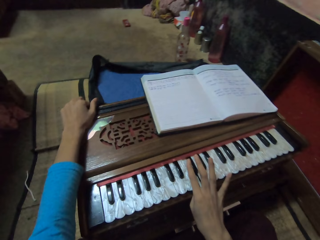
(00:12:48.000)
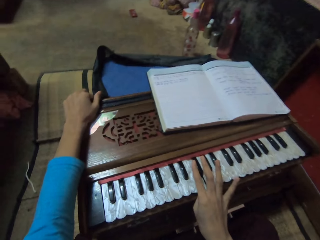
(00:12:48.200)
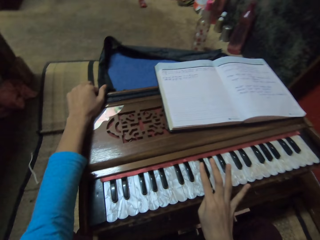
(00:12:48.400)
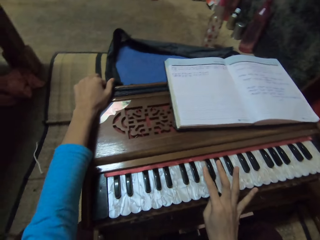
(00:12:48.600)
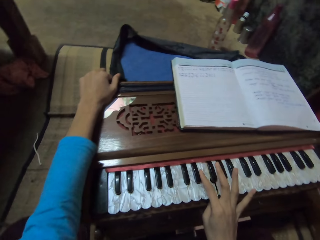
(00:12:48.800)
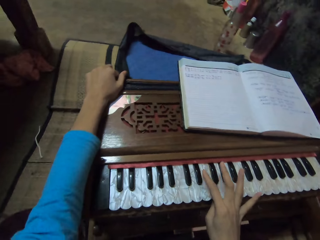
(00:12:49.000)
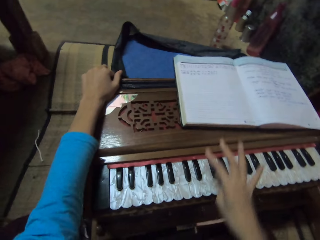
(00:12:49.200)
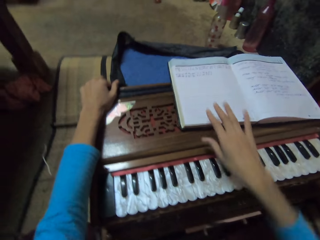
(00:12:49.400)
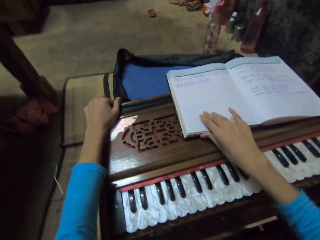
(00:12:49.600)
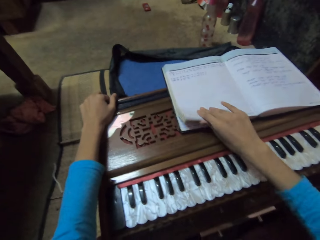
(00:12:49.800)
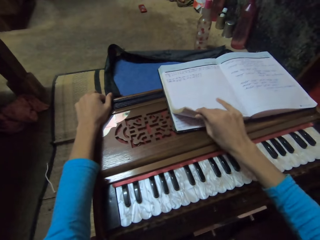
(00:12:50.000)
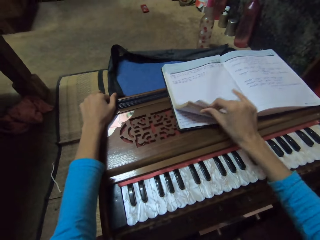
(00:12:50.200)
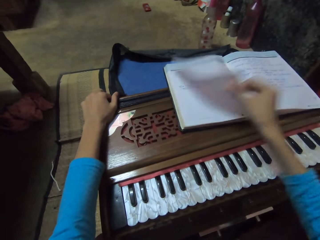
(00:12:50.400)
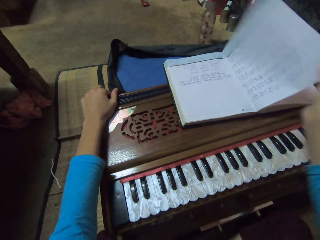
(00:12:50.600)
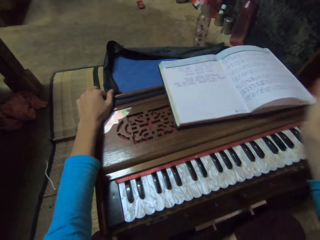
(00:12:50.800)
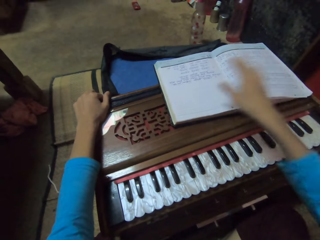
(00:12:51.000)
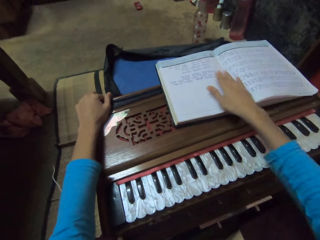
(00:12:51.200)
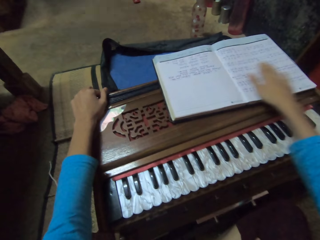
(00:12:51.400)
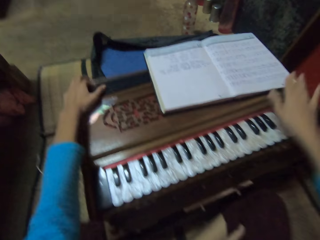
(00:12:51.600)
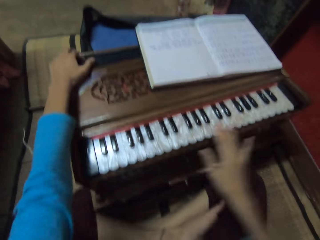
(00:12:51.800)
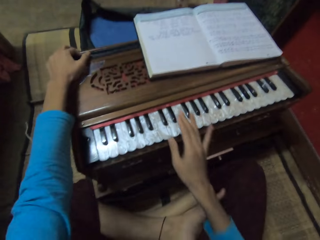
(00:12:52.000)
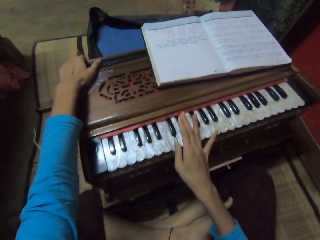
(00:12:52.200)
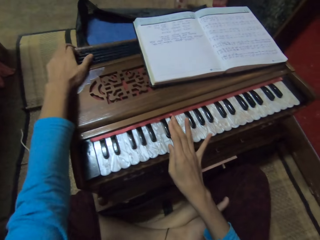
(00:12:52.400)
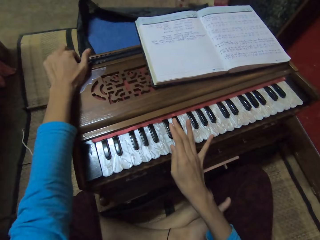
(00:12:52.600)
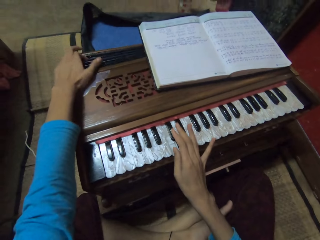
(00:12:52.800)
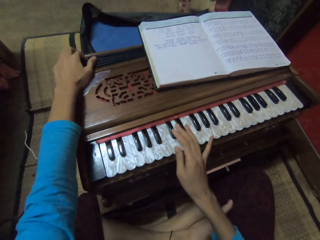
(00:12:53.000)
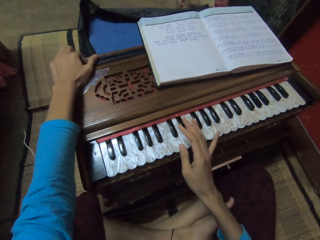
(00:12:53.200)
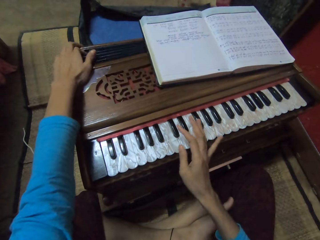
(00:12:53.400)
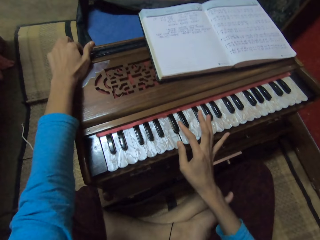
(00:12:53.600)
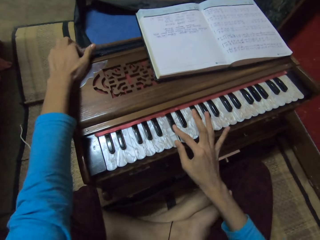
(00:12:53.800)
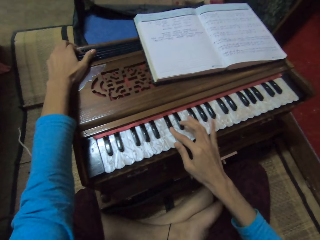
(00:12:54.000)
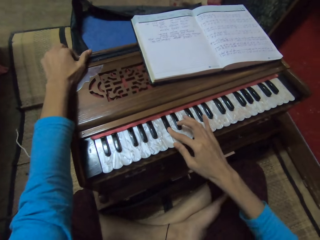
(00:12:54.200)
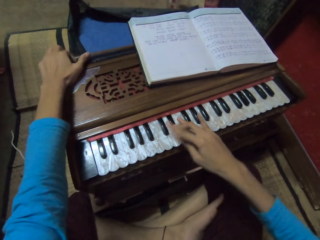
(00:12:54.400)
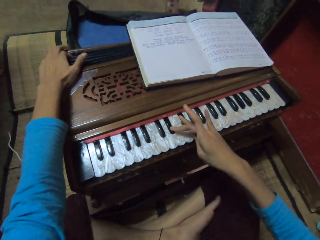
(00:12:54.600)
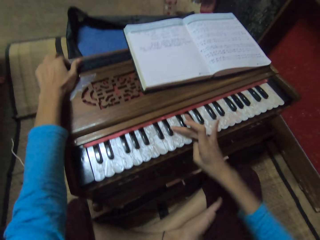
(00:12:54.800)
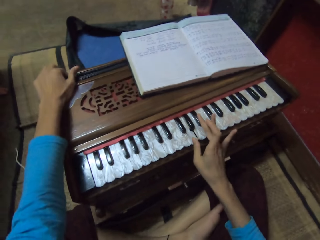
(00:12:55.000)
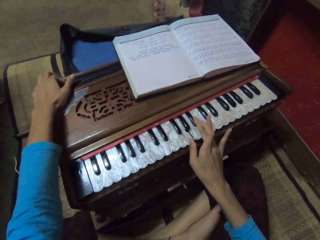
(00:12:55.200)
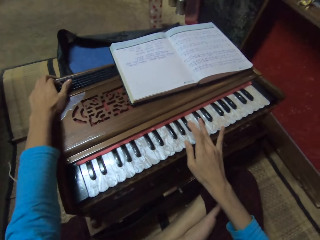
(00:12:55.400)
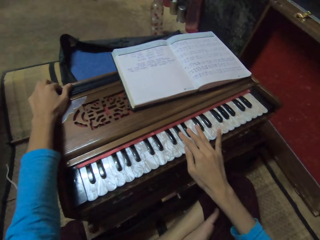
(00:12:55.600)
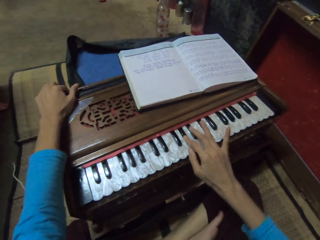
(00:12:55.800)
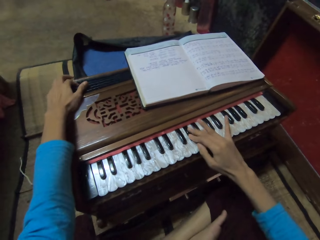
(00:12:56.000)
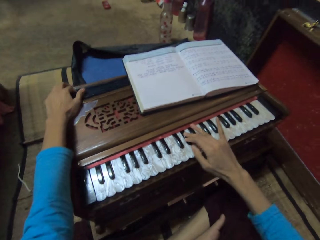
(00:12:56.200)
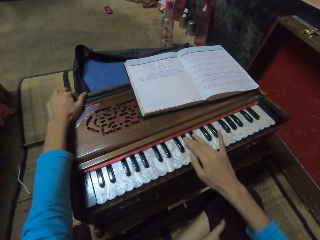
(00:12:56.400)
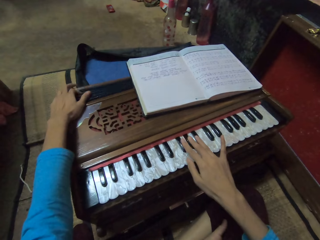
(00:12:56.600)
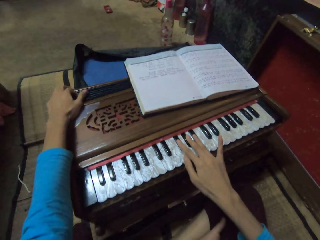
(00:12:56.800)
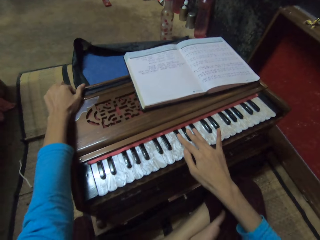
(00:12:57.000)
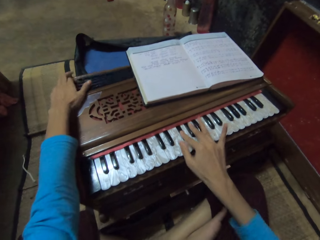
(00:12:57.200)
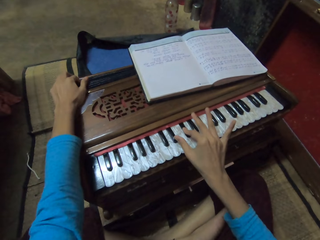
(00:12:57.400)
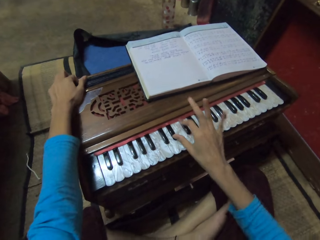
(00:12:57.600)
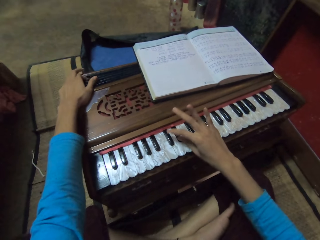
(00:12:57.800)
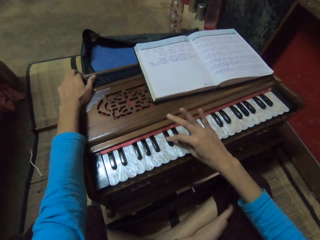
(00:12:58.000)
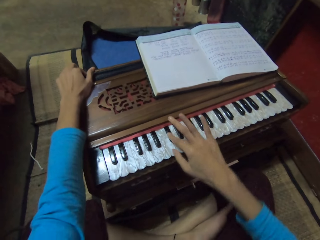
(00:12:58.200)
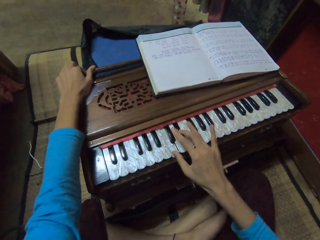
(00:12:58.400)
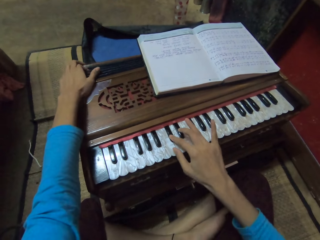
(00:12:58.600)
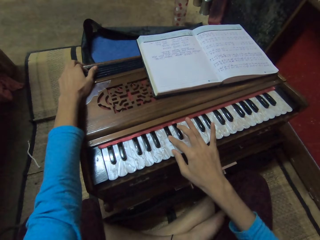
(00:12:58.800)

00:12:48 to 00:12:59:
The camera wearer lifts her right hand from the keyboard. She flips the page from the notebook on the keyboard with her right hand. She moves the swing on the keyboard with her left hand. She plays the keyboard with her right hand.

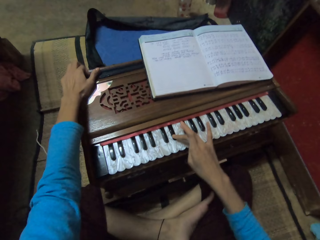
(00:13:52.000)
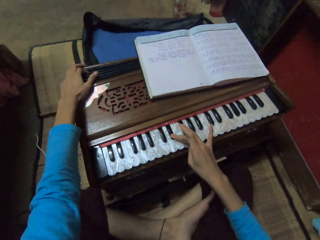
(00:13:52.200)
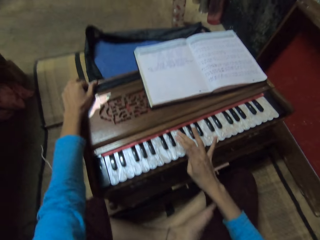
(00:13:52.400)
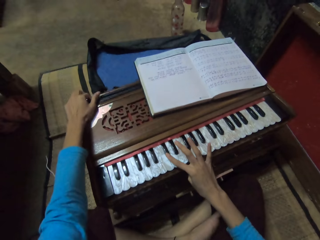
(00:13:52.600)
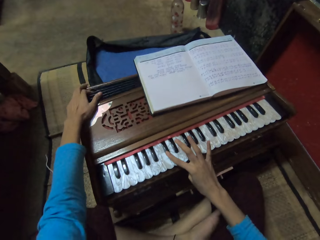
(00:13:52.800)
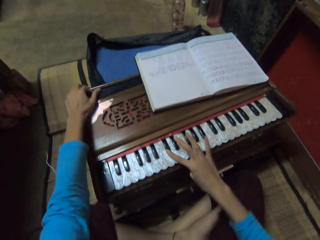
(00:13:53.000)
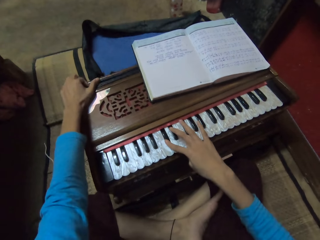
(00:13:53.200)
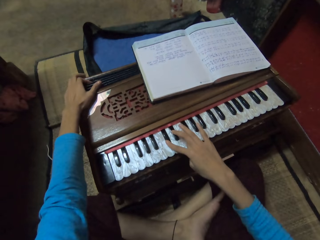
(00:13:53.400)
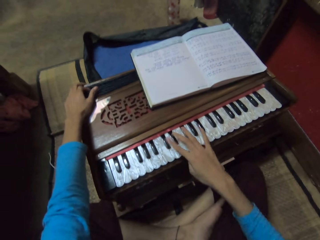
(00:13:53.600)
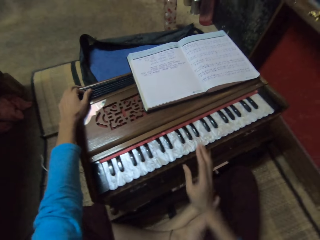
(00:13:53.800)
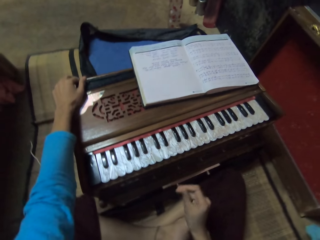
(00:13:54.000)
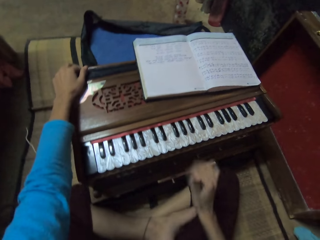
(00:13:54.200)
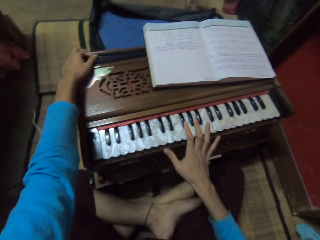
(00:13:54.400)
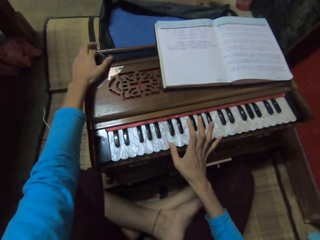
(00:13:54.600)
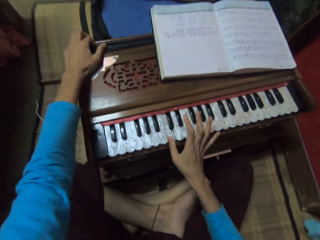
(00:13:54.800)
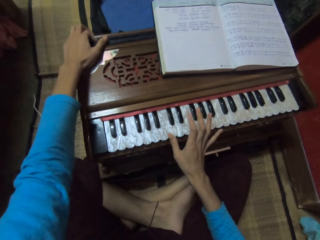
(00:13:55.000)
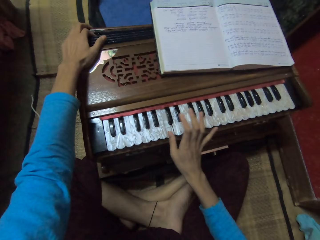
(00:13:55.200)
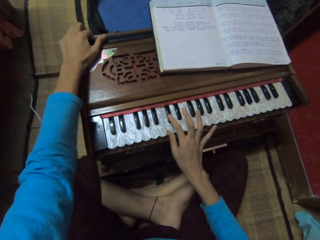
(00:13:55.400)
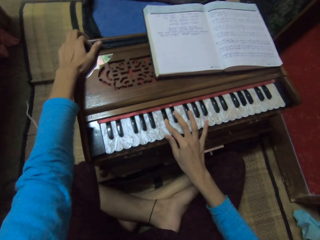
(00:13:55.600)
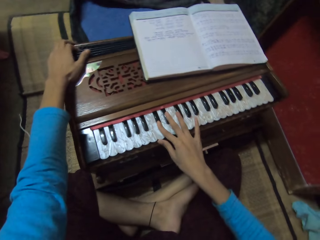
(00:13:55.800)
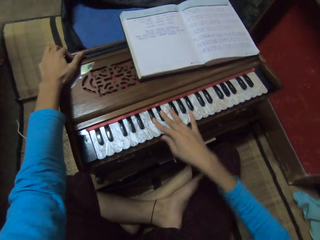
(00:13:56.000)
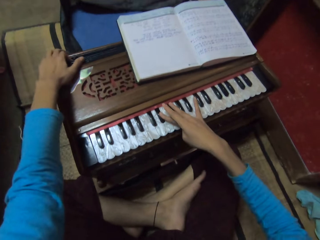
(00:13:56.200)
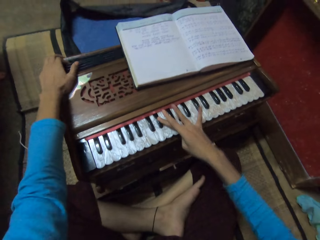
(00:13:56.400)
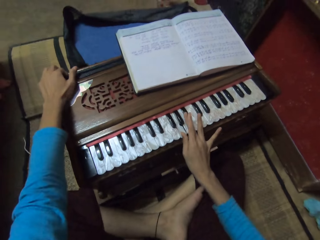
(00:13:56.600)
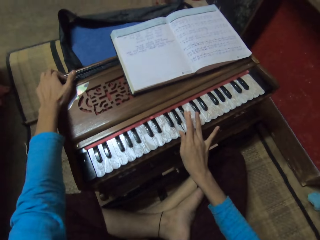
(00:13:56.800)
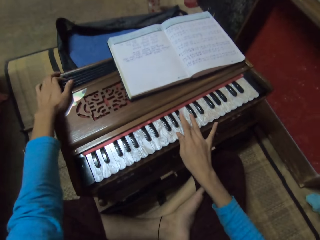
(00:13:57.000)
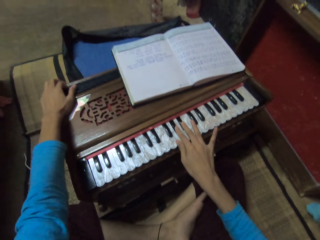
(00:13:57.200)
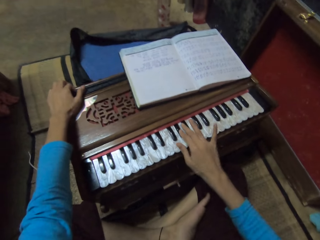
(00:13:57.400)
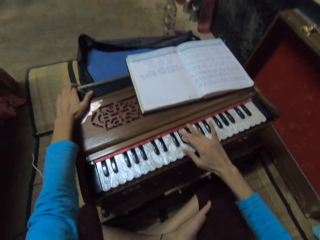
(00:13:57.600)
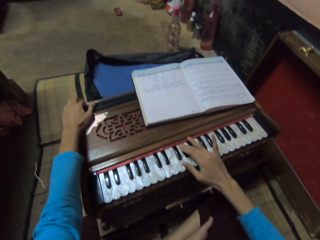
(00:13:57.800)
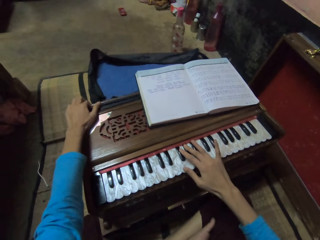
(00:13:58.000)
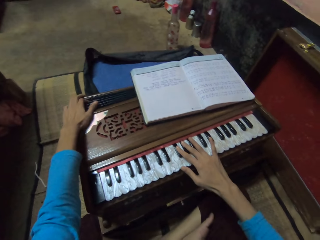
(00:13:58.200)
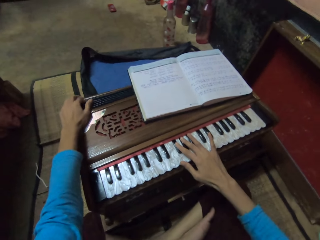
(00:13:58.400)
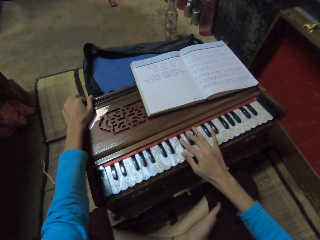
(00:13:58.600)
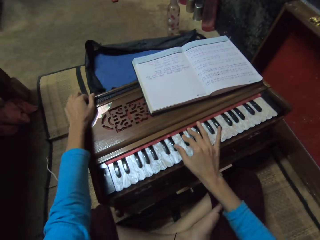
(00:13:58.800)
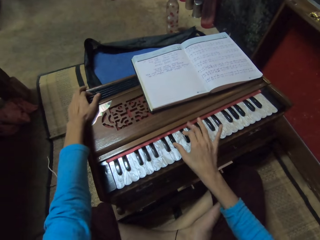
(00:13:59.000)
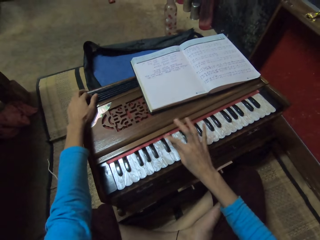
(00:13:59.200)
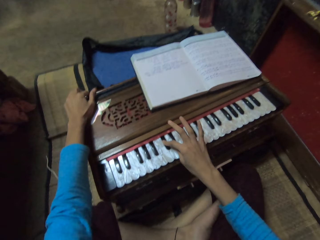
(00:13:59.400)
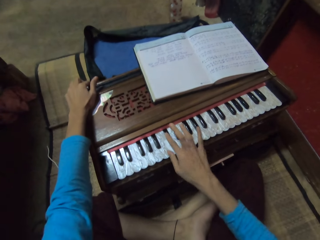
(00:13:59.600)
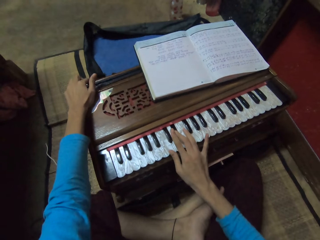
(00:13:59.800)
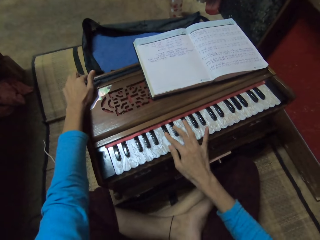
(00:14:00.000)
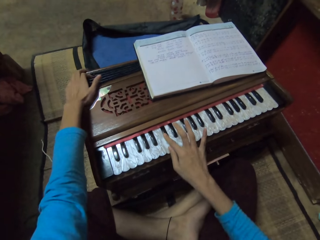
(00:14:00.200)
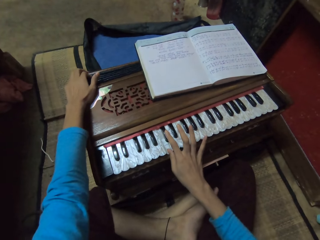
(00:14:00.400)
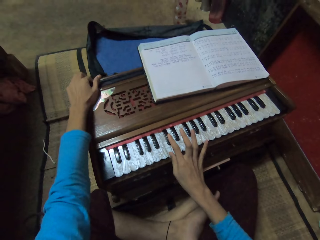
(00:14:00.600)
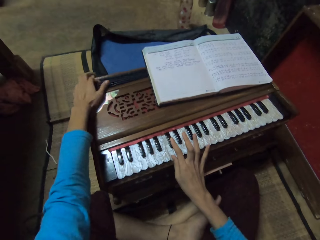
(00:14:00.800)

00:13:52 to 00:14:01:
The camera wearer rubs her right fingers together. She sings. She plays the piano accordion with both hands.

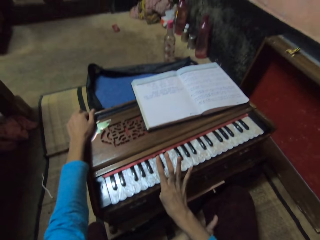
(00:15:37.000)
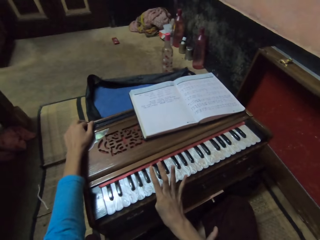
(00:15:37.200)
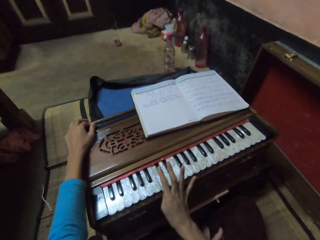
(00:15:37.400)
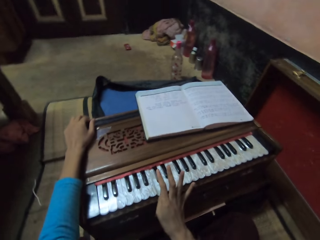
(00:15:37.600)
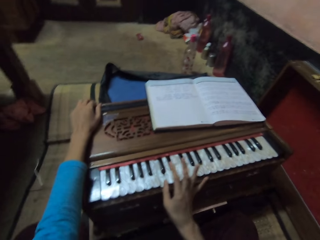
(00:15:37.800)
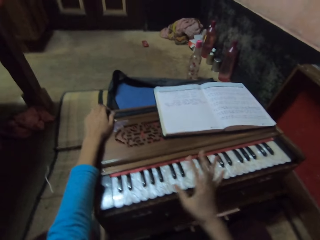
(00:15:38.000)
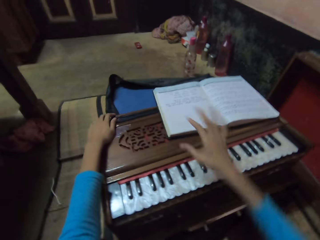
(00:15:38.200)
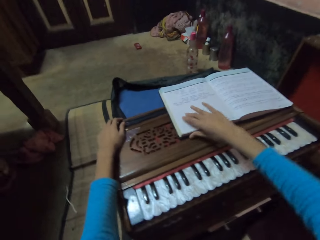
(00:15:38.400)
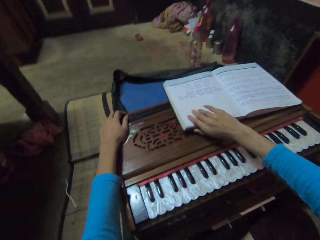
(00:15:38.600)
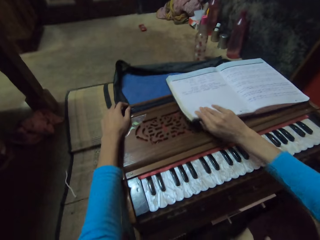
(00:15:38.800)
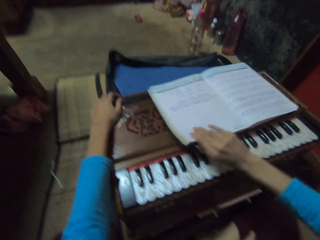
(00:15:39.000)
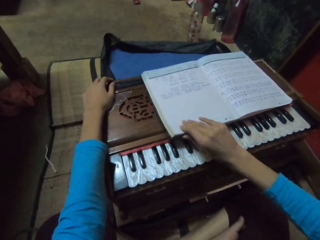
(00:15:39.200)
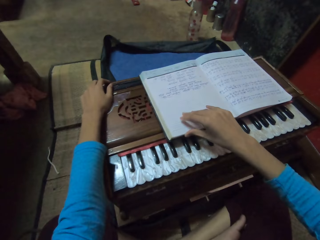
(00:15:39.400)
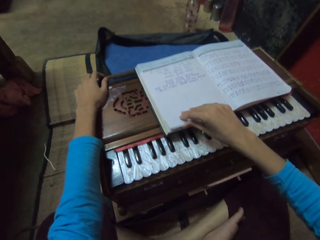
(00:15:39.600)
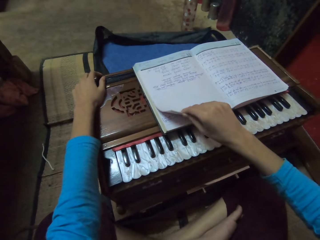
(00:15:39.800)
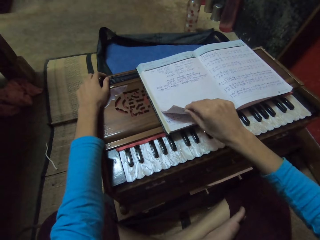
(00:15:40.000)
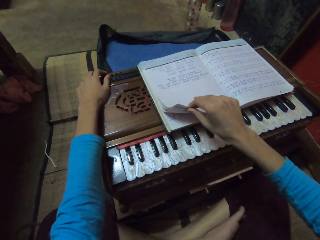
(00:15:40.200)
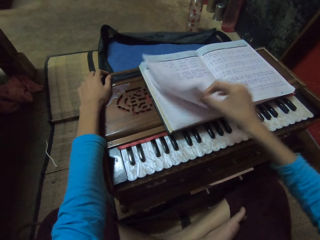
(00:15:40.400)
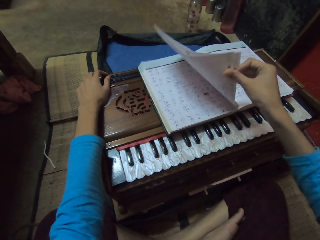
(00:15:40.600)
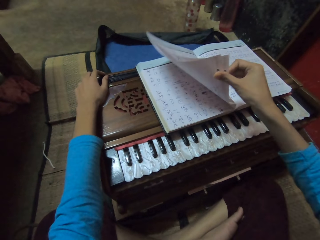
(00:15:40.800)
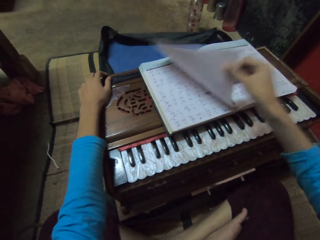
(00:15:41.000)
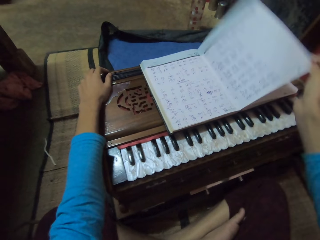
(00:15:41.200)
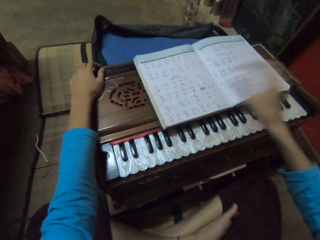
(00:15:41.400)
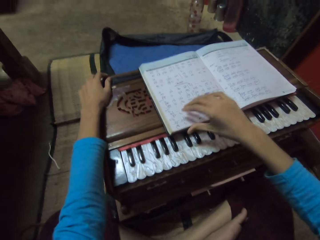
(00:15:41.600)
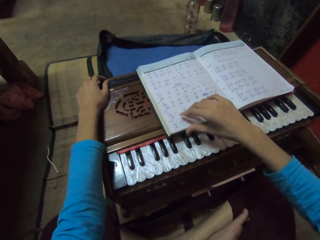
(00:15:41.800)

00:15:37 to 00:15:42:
The camera wearer moves a book on the piano accordion with her right hand. She flips the book on the piano accordion with her right hand. She peruses pages of the book.
